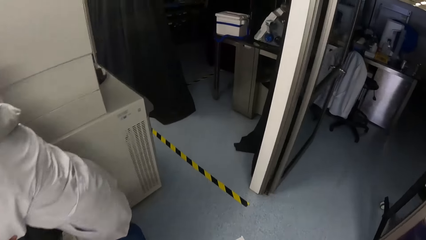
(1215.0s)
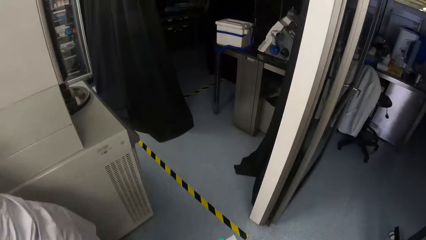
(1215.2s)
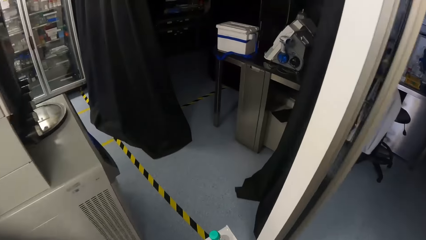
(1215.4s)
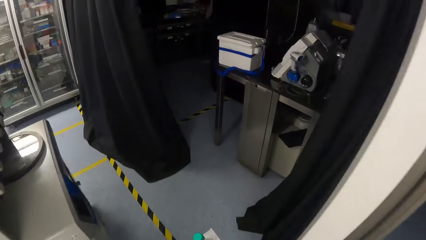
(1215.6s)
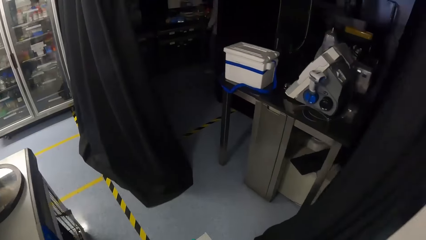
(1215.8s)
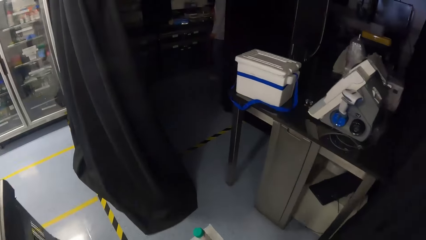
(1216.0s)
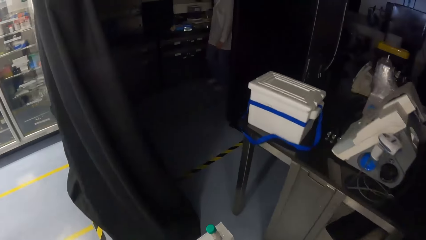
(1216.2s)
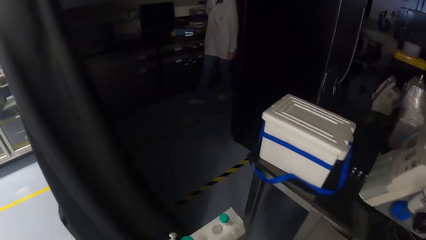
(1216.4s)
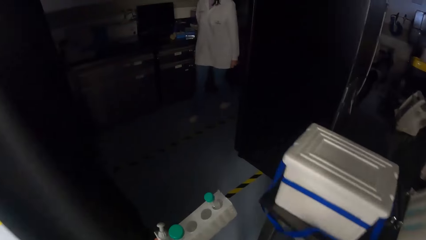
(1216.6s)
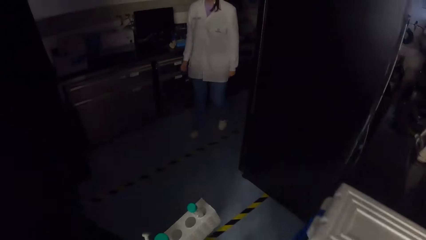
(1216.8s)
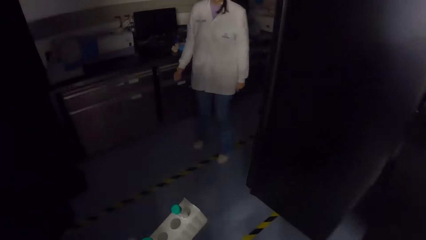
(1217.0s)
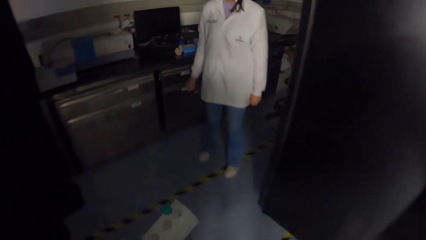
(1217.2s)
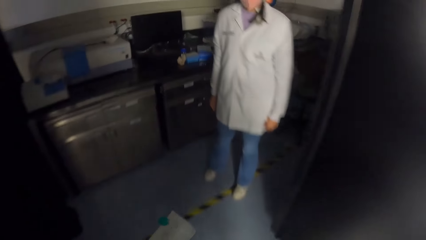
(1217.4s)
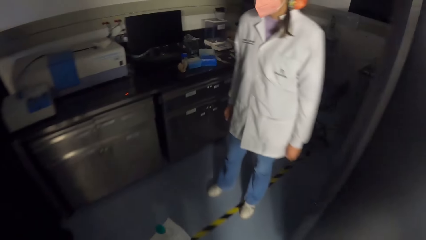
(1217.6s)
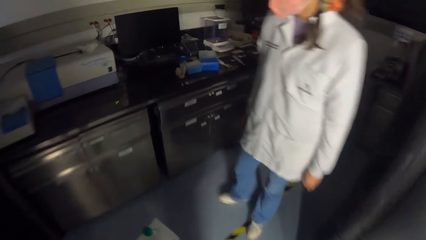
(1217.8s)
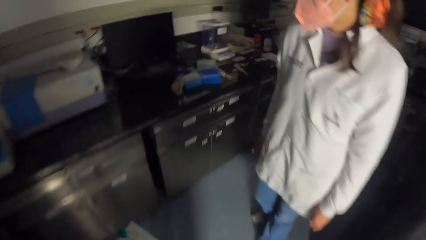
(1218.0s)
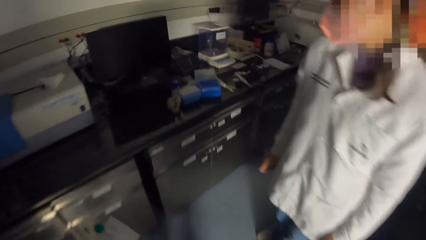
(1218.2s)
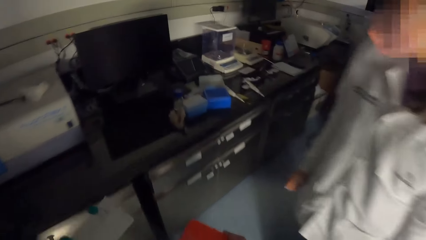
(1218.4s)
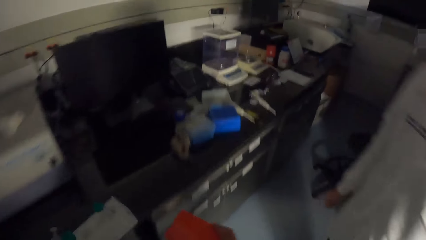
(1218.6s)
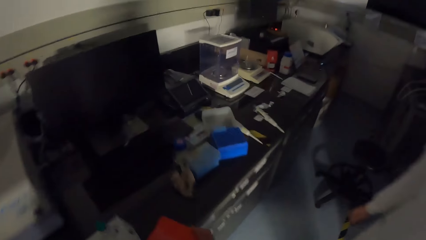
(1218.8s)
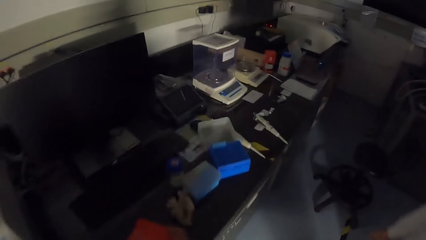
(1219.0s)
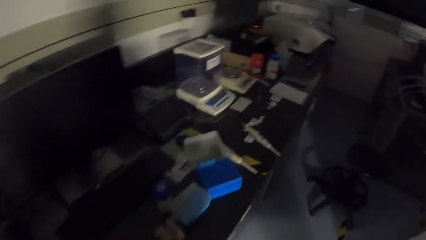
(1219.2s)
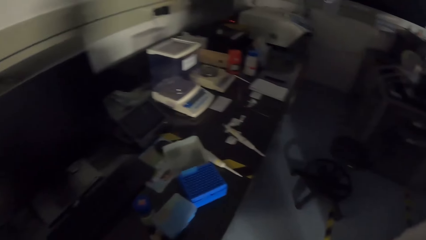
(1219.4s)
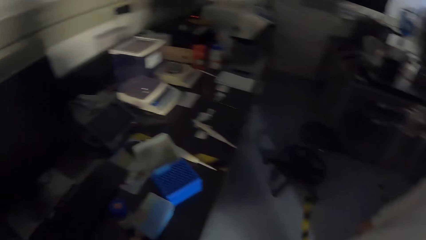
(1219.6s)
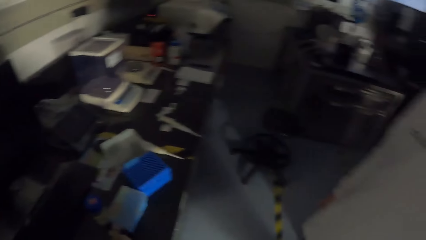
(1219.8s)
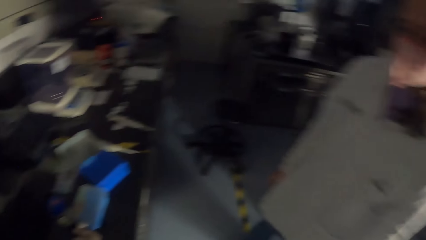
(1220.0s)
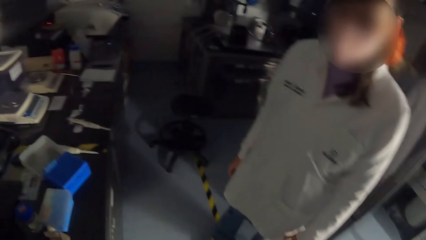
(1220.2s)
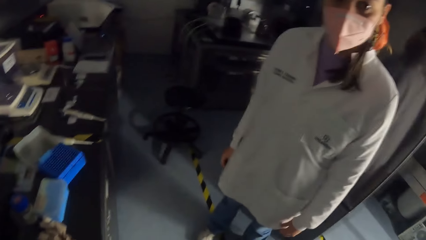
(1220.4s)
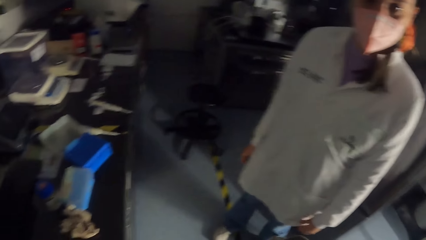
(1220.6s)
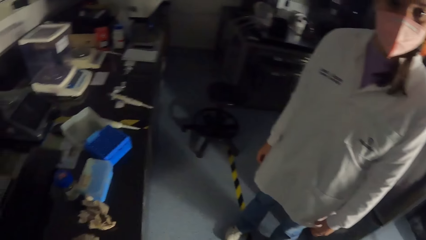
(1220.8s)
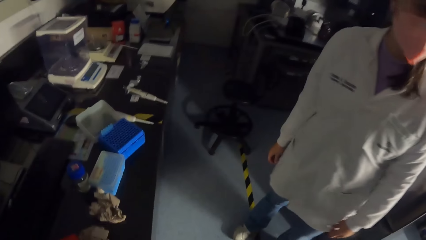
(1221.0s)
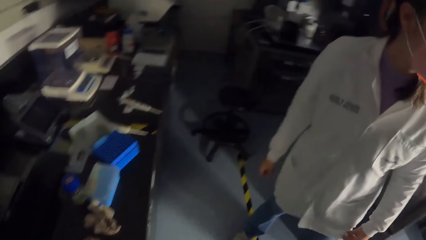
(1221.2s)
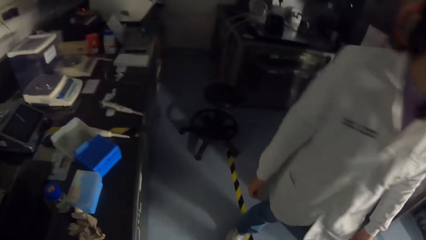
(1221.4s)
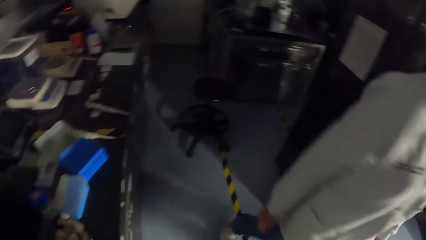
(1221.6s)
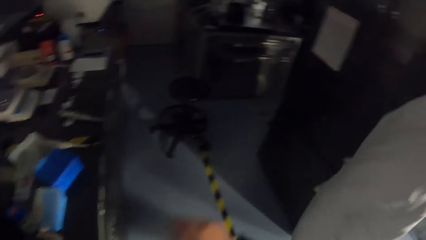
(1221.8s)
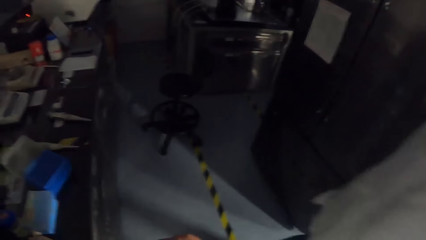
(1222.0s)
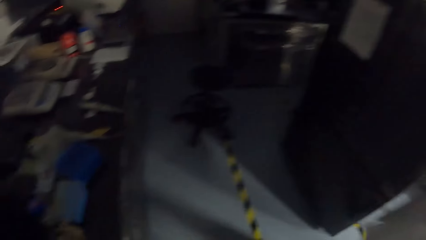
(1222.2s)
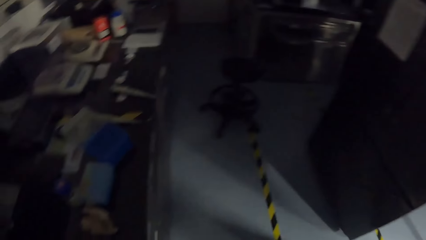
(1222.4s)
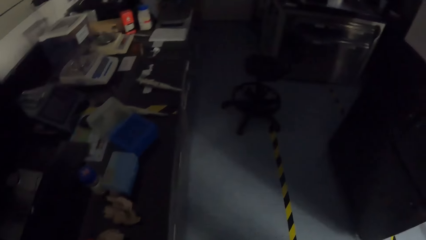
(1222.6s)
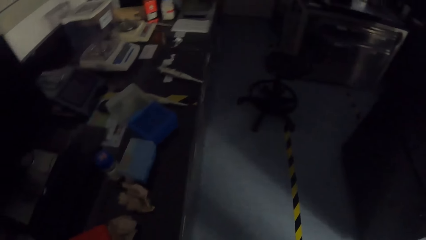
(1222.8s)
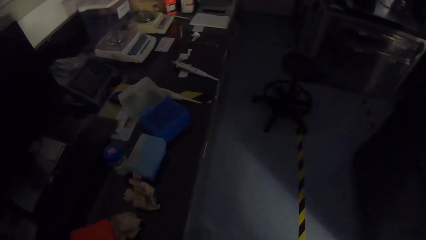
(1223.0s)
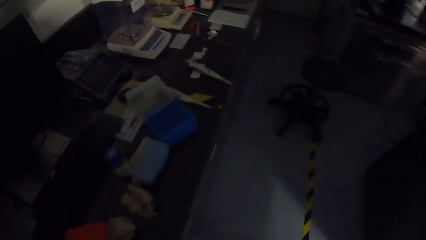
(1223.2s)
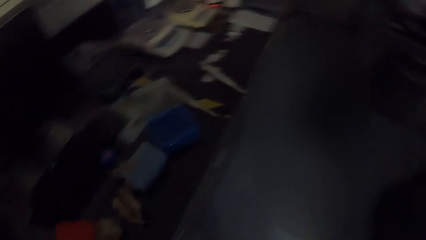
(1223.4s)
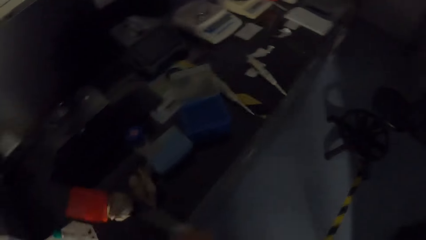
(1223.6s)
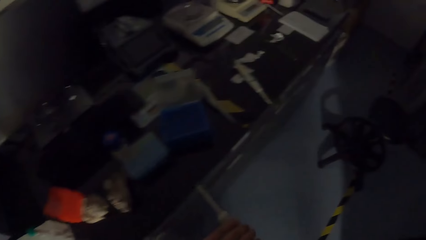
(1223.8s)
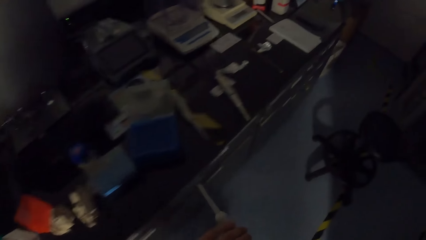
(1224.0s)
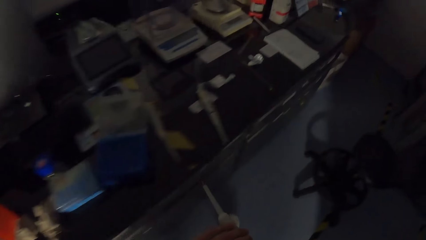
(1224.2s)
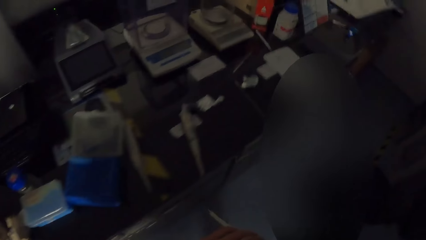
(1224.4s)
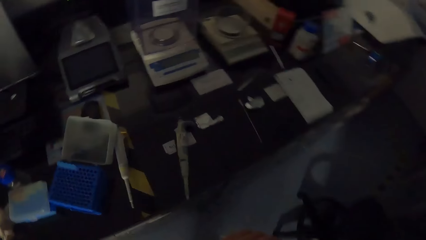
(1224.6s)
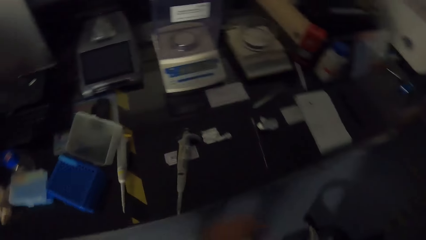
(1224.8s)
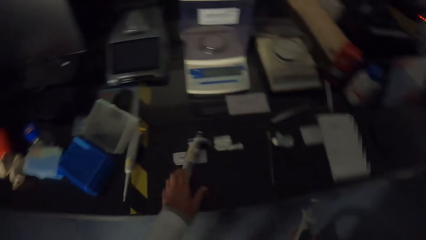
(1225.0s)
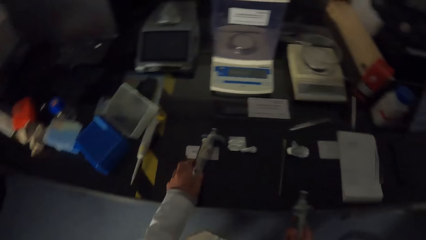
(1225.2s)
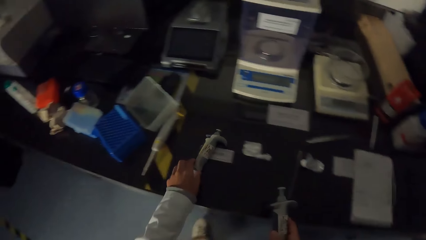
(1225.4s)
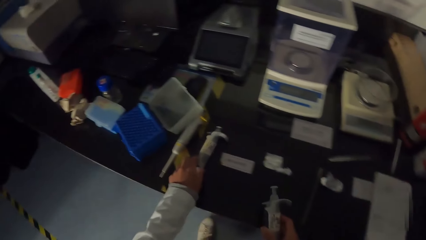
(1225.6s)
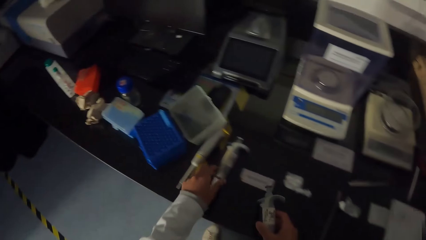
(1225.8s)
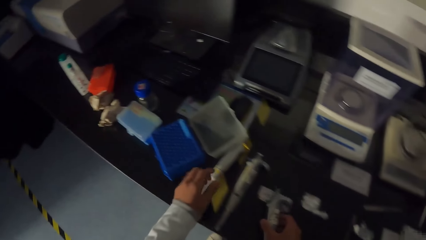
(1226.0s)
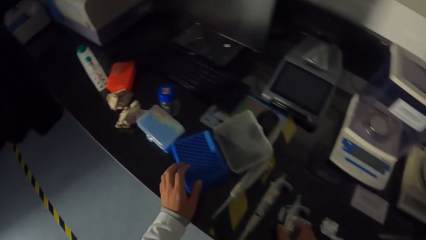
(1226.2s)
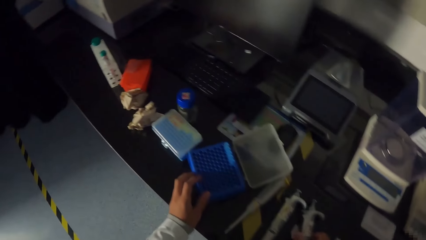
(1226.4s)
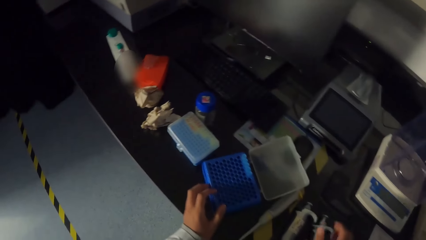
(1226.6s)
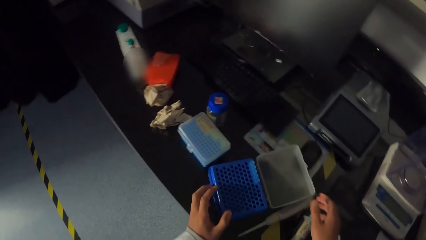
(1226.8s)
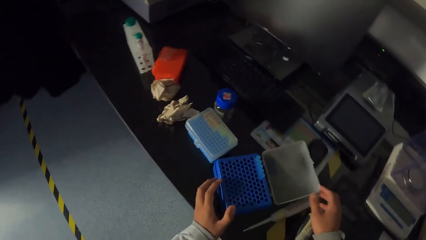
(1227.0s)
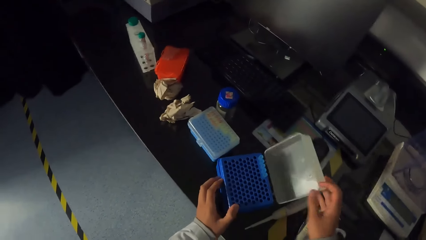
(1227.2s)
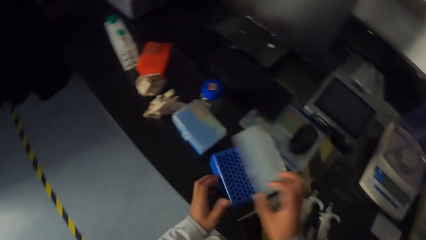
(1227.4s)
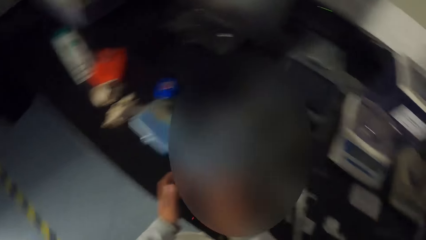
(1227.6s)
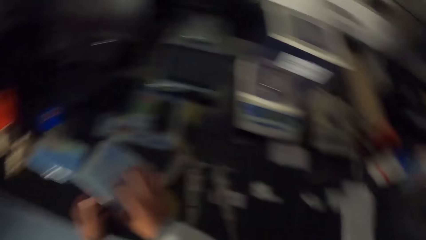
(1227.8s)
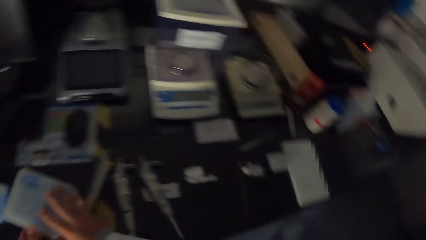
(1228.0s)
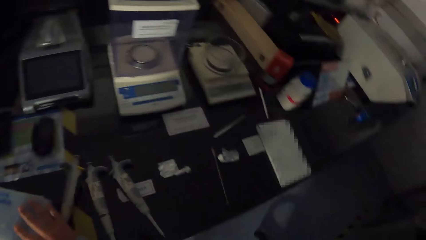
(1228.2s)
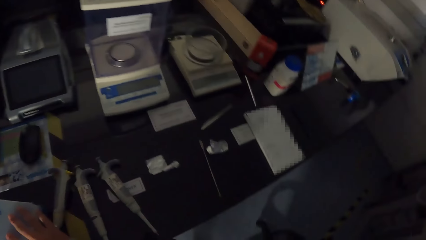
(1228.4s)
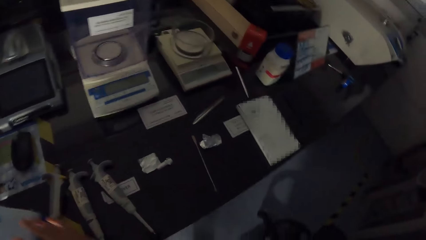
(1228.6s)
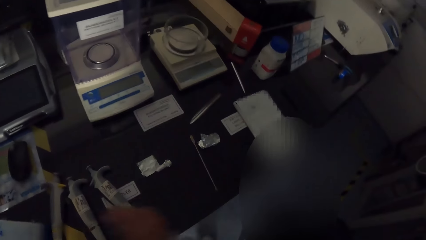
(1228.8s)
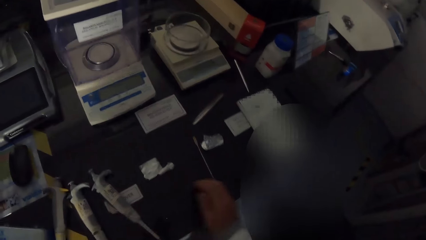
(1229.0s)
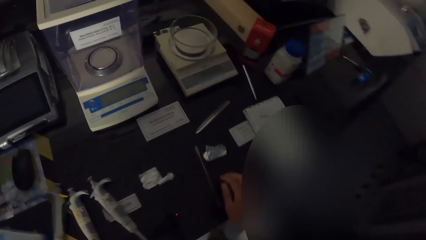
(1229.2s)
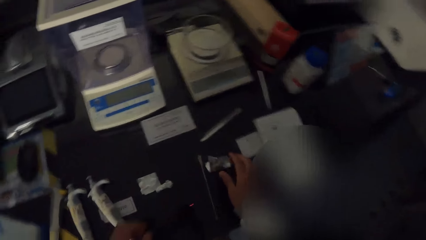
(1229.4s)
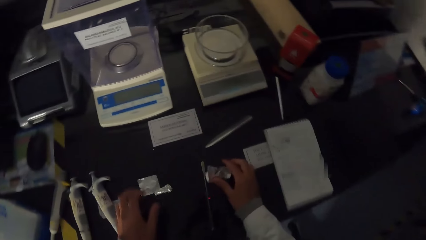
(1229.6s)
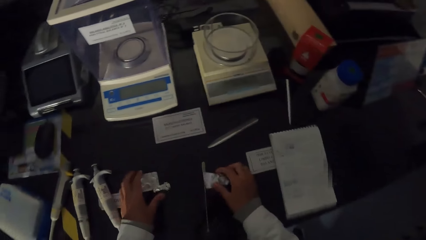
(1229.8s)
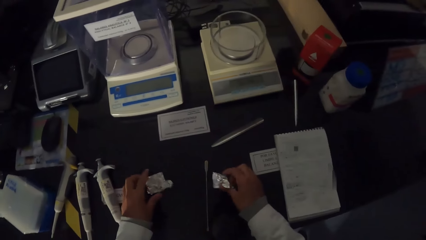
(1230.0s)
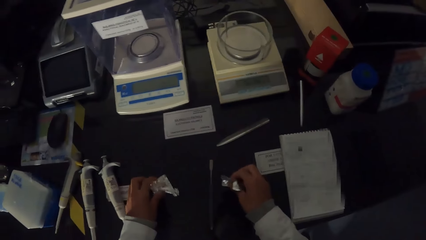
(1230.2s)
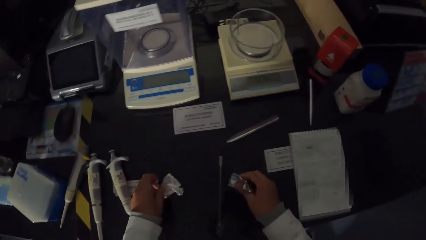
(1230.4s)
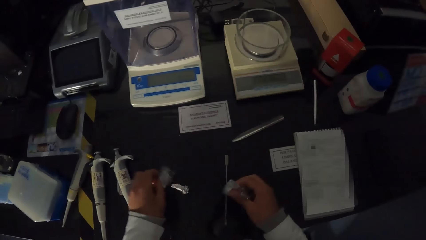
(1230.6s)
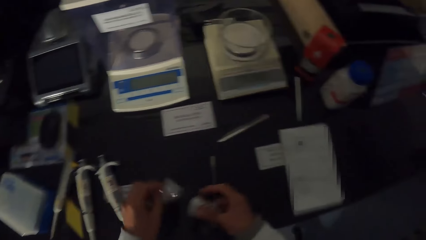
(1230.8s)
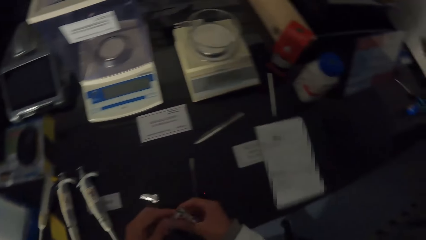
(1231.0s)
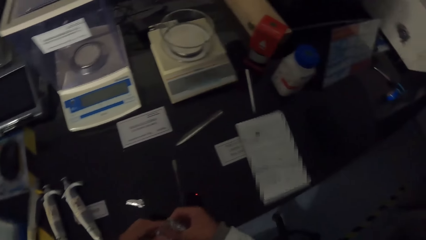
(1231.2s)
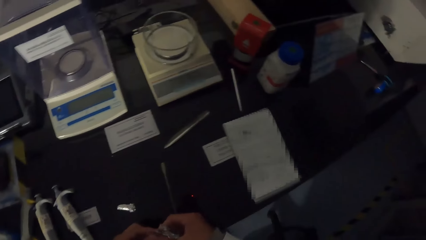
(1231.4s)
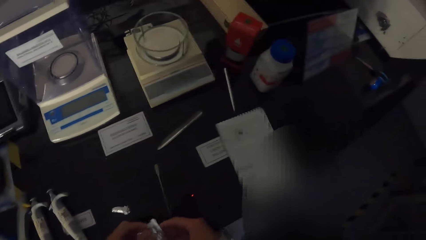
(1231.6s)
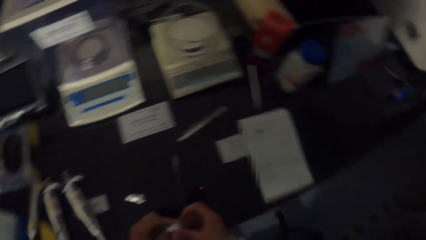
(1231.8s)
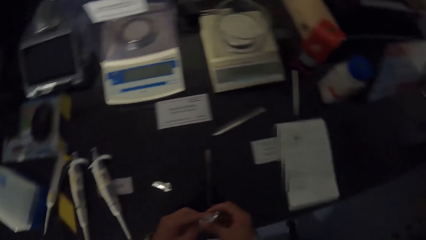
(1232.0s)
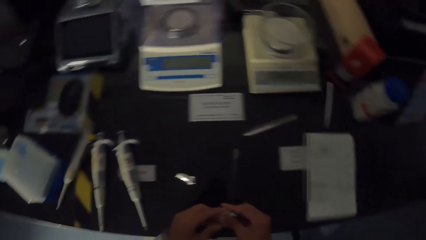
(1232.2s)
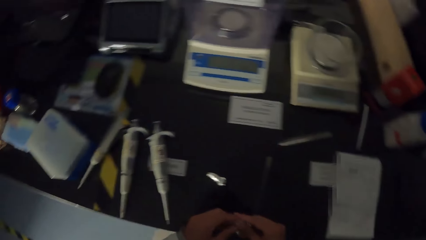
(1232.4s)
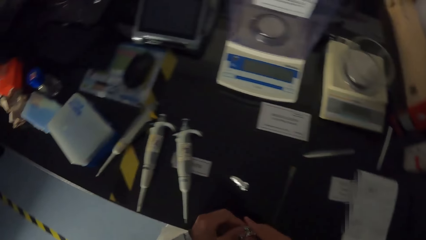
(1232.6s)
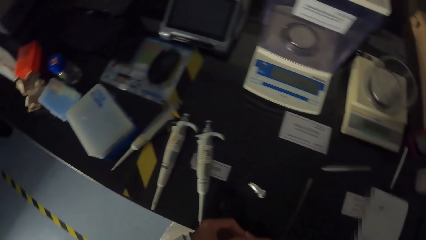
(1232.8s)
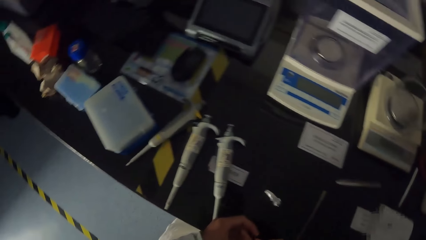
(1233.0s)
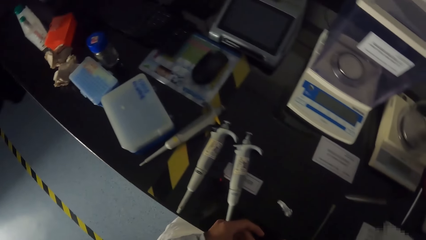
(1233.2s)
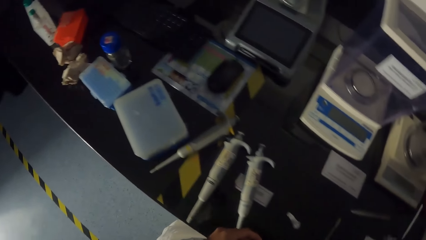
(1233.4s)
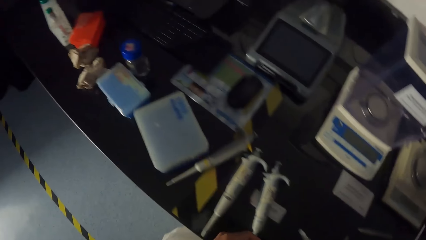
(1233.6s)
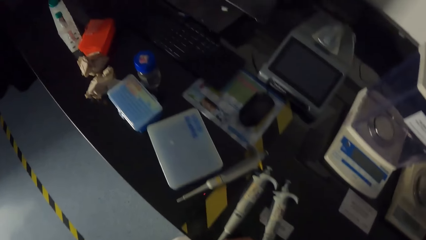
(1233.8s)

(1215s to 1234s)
The camera wearer walks out of the laboratory. She walks into a laboratory. She drops the box, the paper and the test tube holder on a table with both hands. She converses with a woman. The woman walks away from the camera wearer. The camera wearer holds the pipette with both hands. She slides the pipette on the table with her left hand. She drops the pipette on the table with her right hand. She closes the test tube holder with her right hand. She picks up some wrappers from the table with both hands. She holds the wrappers with both hands.
